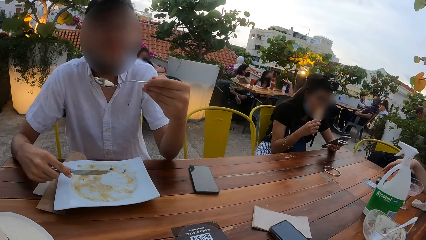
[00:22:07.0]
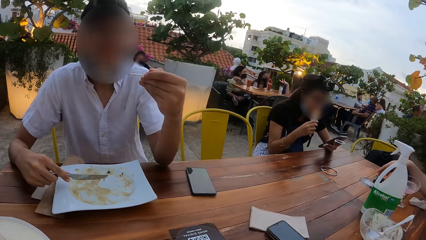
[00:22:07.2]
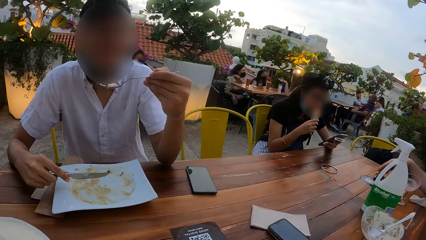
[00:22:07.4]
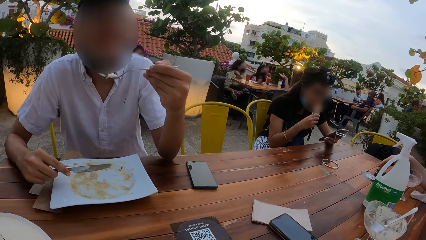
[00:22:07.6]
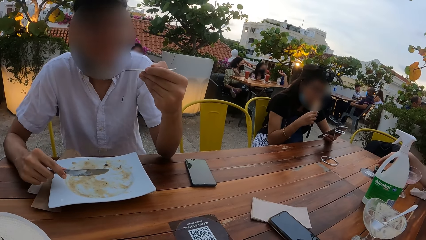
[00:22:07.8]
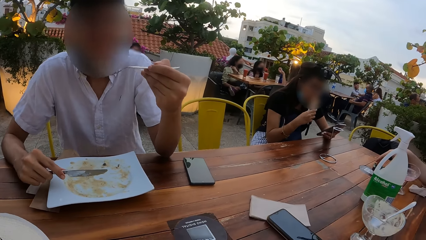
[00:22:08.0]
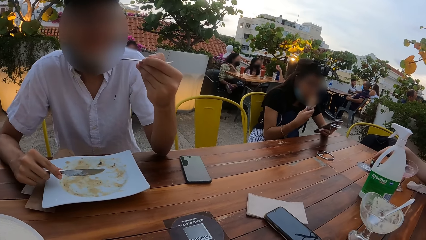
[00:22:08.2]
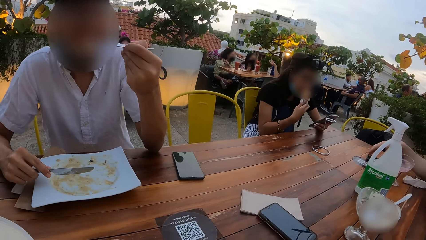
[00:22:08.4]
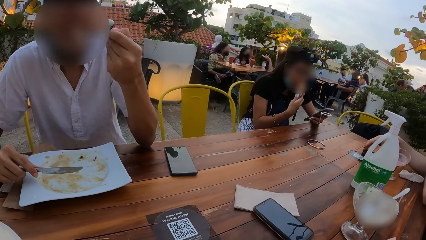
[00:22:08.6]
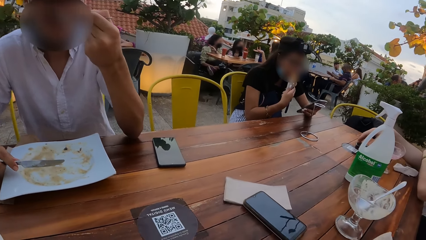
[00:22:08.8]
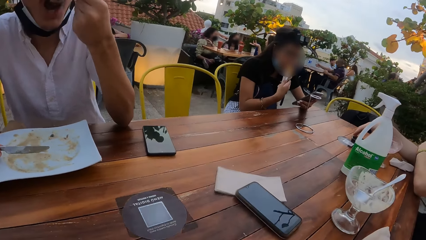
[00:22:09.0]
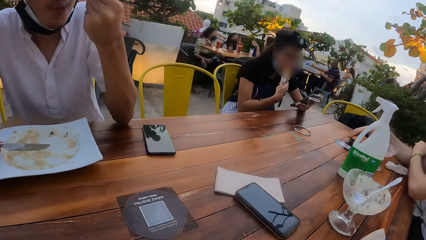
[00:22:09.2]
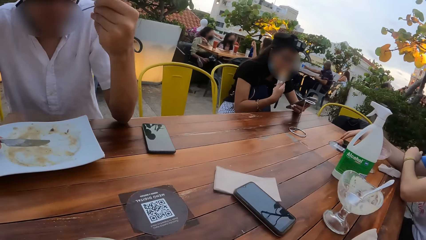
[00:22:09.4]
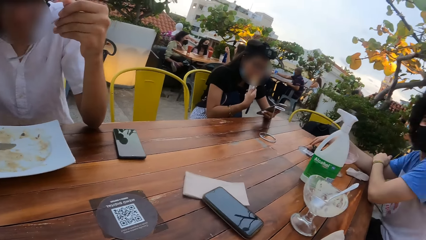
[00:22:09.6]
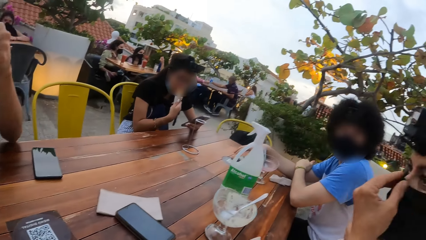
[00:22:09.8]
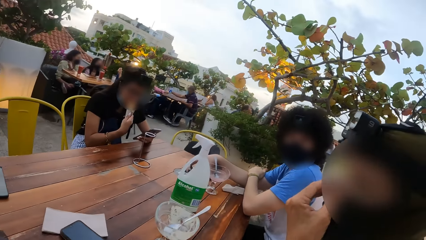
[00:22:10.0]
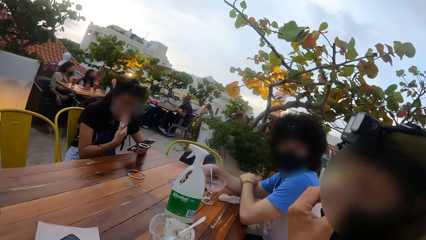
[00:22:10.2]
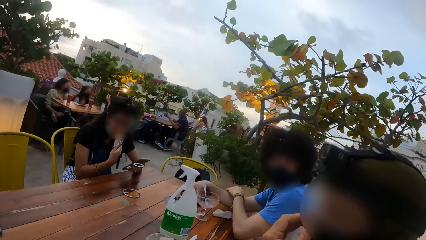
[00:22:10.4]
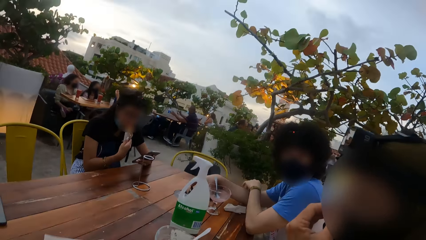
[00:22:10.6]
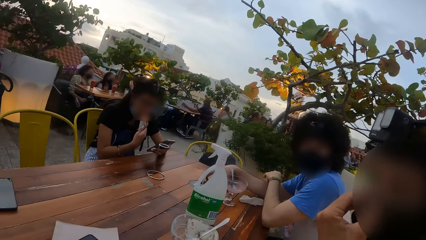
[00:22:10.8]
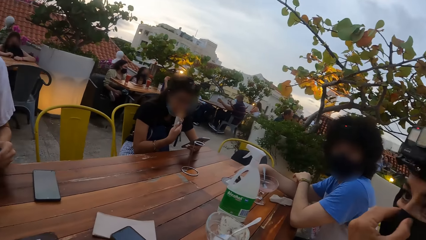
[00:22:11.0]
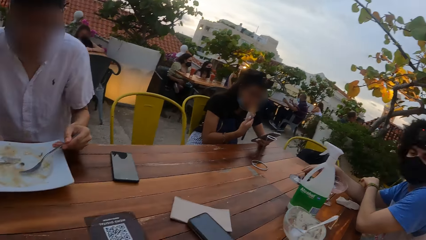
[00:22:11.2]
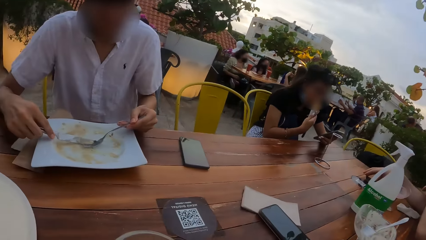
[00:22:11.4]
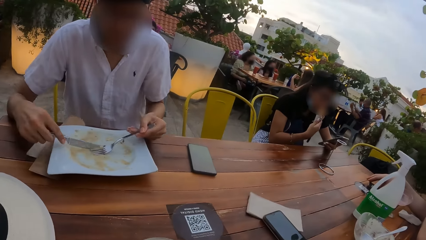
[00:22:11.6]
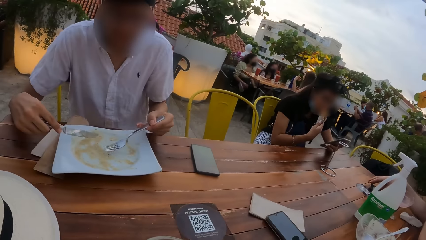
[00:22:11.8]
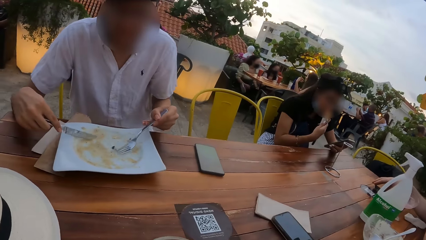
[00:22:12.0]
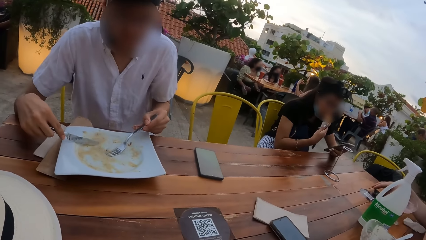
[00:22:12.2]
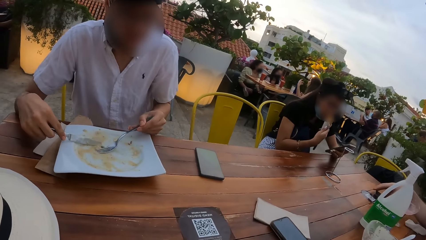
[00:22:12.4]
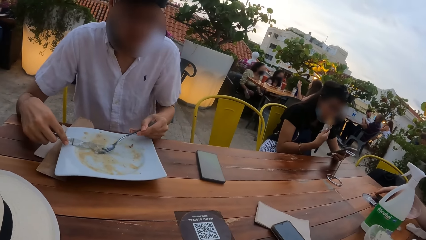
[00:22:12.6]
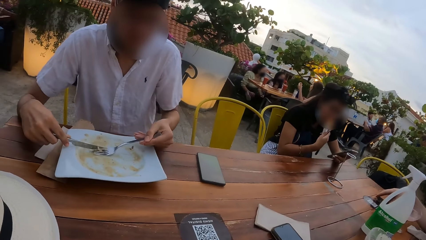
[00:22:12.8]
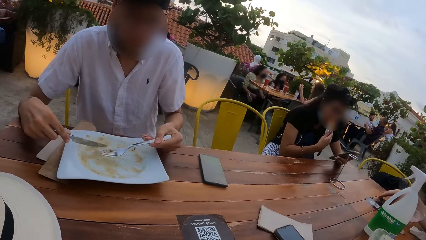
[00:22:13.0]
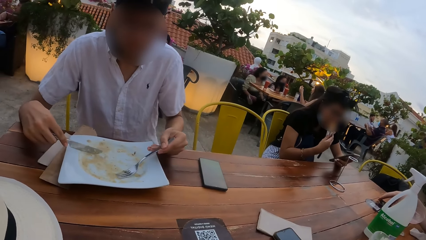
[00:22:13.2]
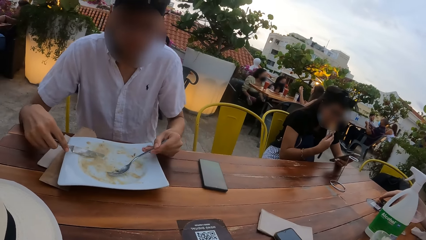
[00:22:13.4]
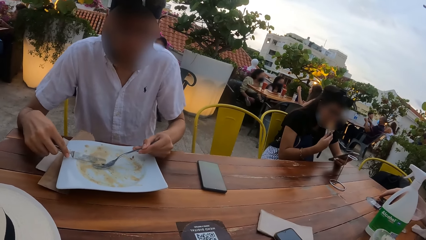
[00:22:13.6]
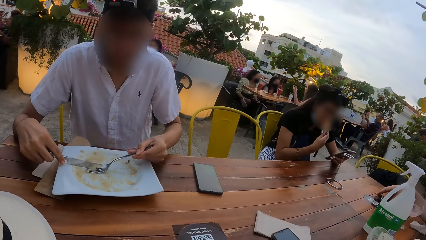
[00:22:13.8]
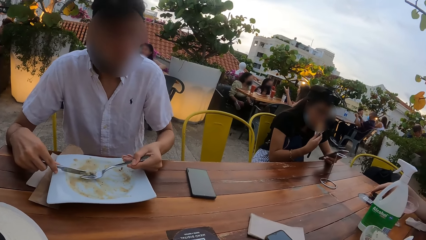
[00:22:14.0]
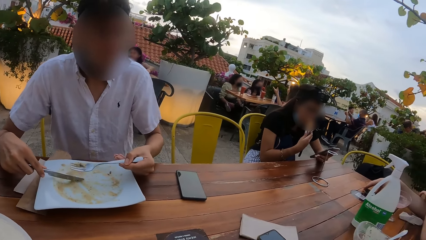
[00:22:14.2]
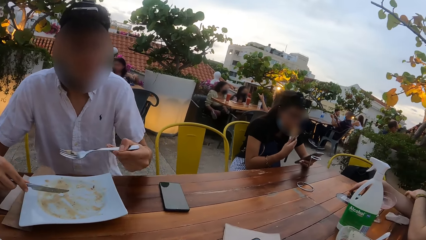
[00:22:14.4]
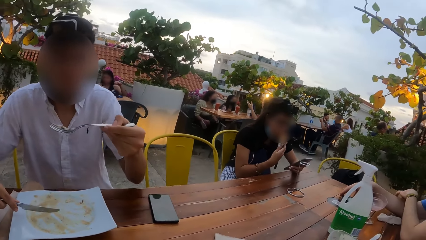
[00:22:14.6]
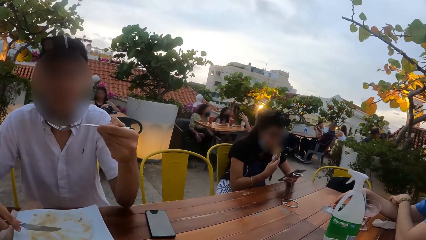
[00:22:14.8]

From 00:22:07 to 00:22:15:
The woman touches her face with her left hand. The camera wearer looks at a person. They talk to another person.

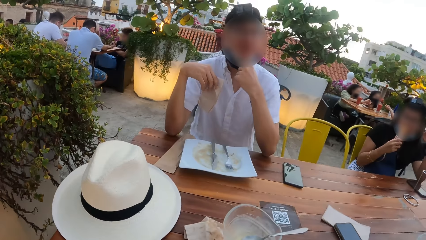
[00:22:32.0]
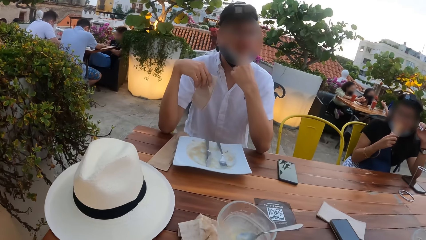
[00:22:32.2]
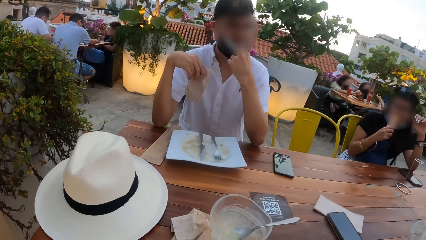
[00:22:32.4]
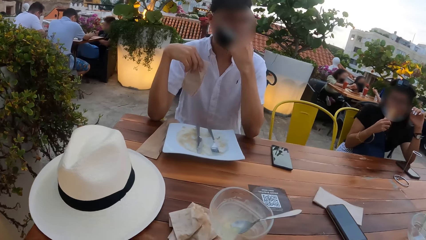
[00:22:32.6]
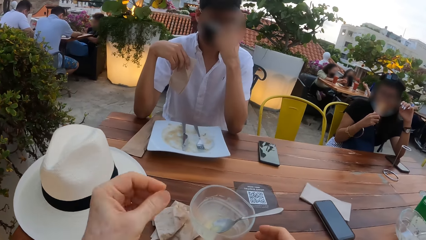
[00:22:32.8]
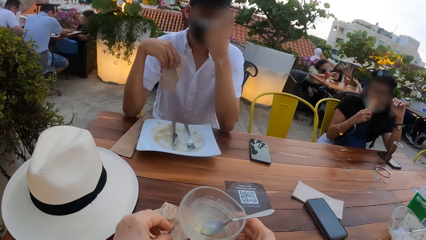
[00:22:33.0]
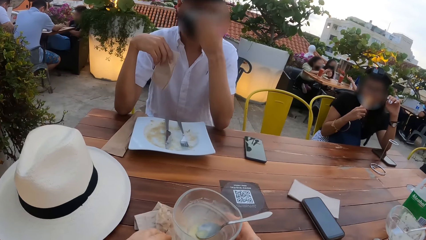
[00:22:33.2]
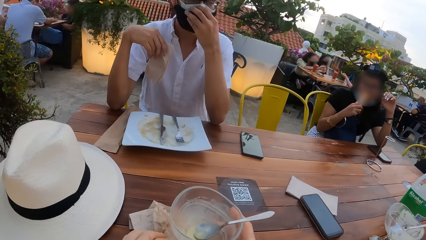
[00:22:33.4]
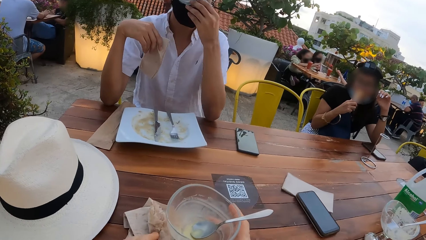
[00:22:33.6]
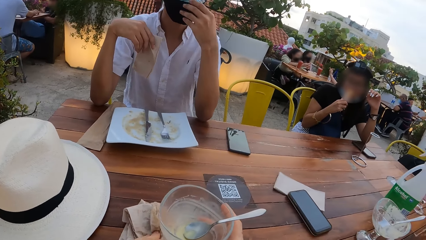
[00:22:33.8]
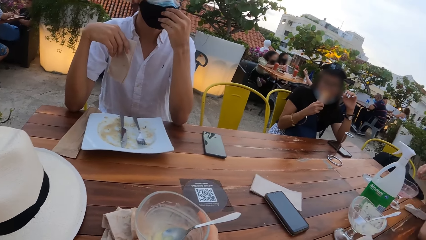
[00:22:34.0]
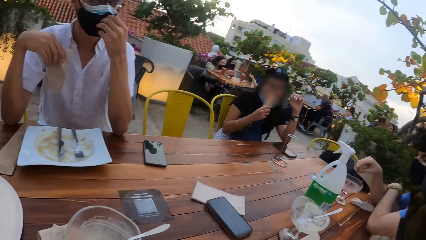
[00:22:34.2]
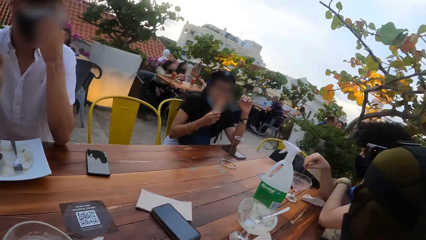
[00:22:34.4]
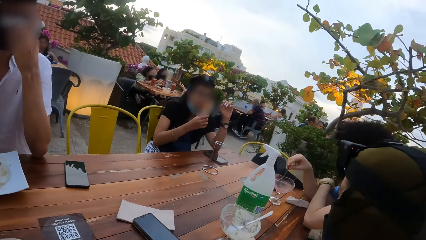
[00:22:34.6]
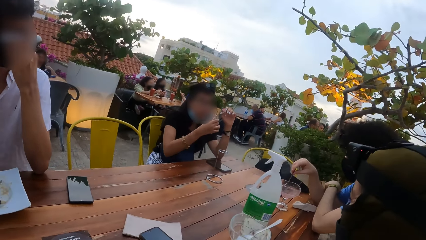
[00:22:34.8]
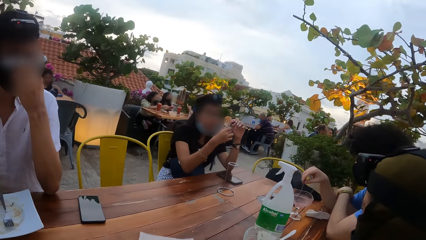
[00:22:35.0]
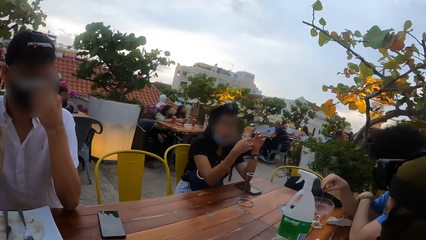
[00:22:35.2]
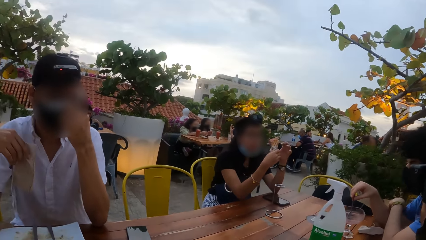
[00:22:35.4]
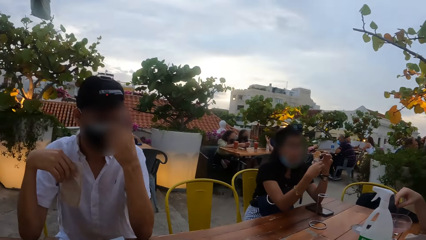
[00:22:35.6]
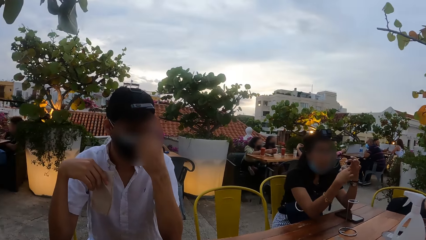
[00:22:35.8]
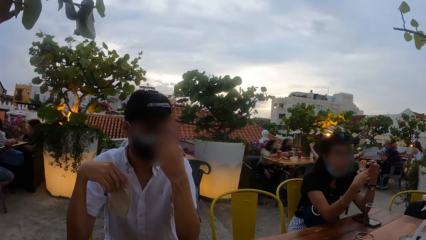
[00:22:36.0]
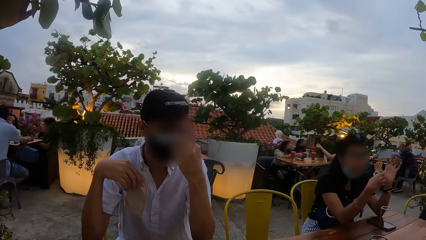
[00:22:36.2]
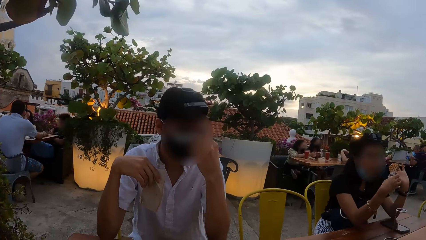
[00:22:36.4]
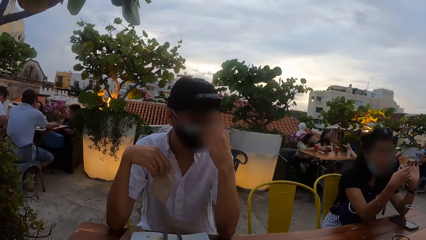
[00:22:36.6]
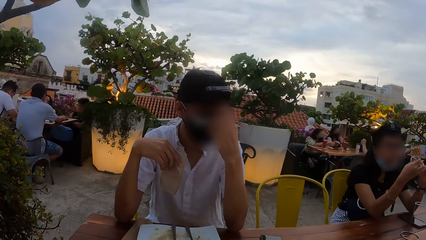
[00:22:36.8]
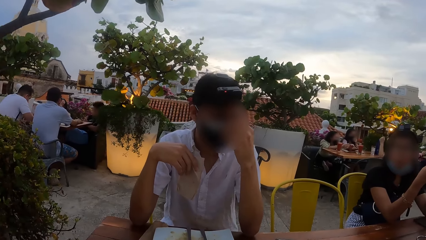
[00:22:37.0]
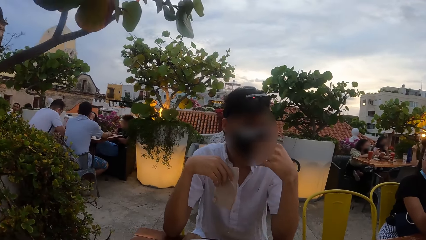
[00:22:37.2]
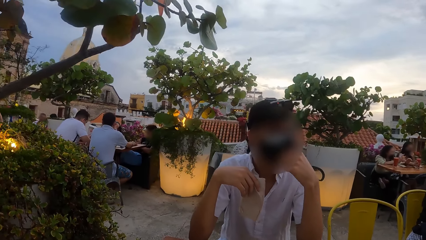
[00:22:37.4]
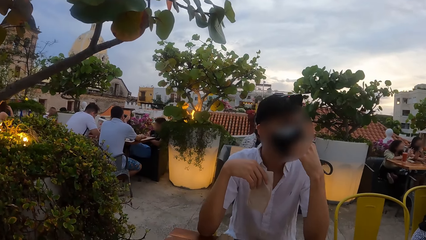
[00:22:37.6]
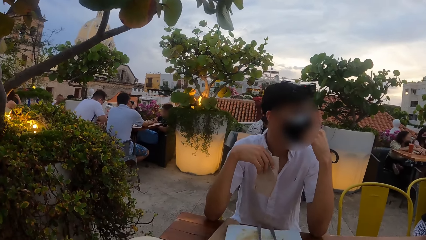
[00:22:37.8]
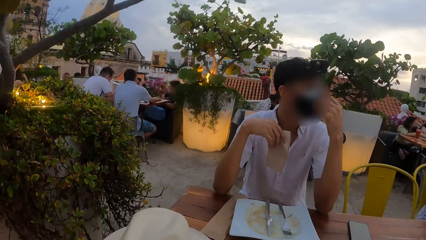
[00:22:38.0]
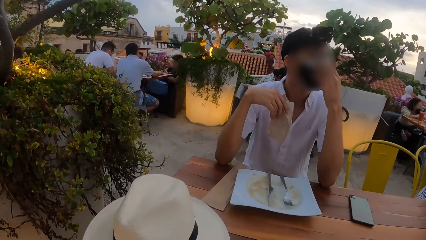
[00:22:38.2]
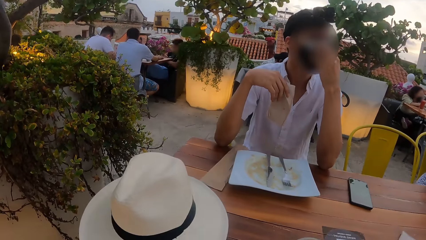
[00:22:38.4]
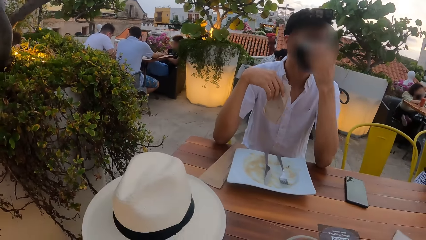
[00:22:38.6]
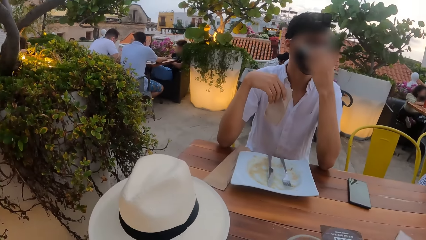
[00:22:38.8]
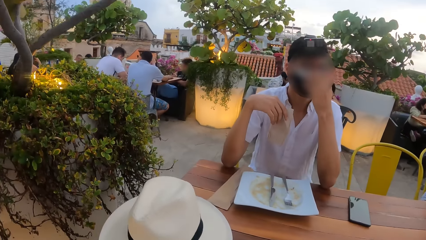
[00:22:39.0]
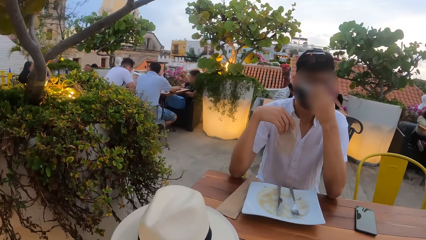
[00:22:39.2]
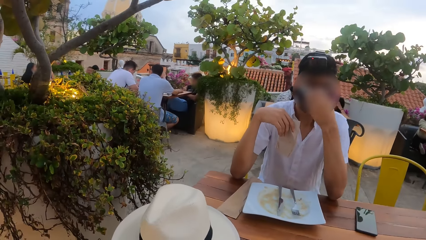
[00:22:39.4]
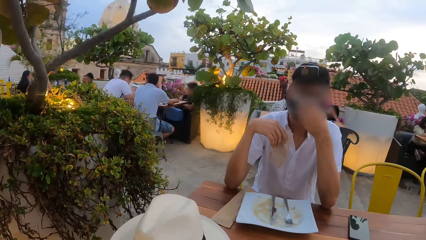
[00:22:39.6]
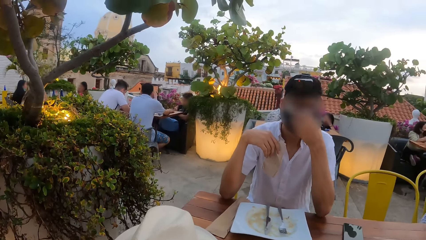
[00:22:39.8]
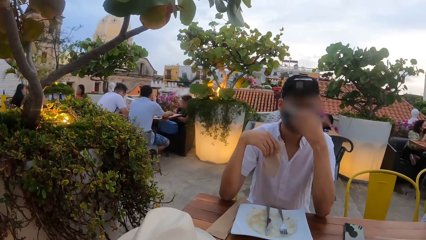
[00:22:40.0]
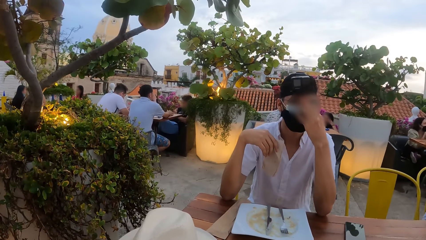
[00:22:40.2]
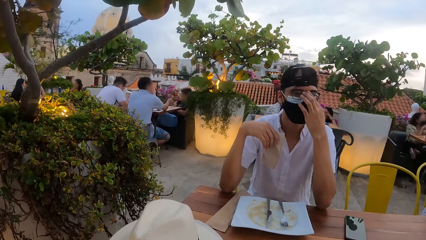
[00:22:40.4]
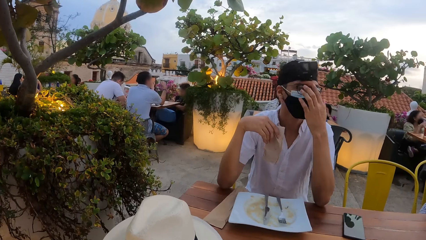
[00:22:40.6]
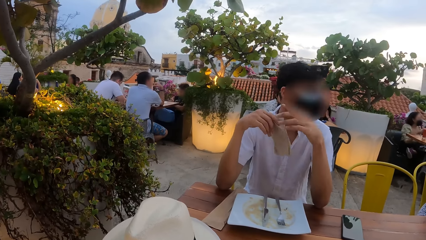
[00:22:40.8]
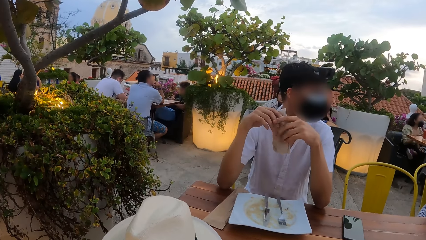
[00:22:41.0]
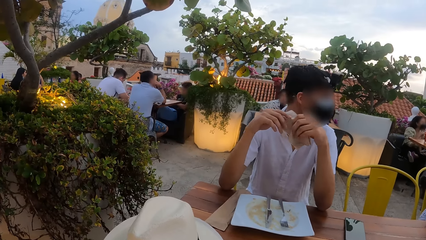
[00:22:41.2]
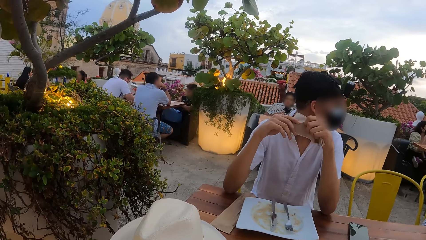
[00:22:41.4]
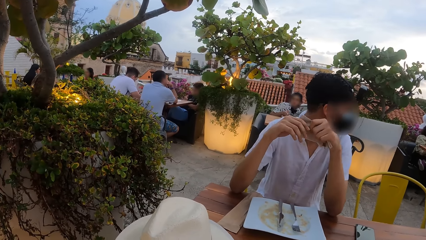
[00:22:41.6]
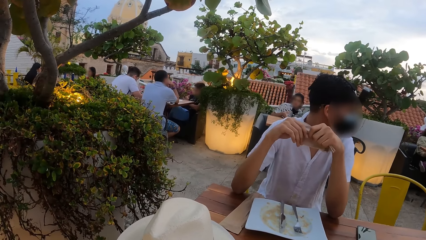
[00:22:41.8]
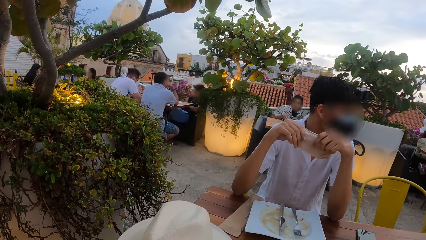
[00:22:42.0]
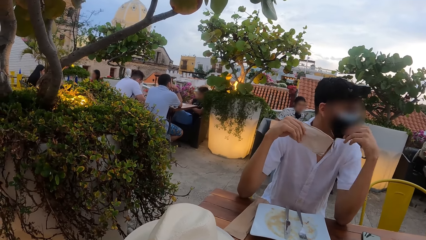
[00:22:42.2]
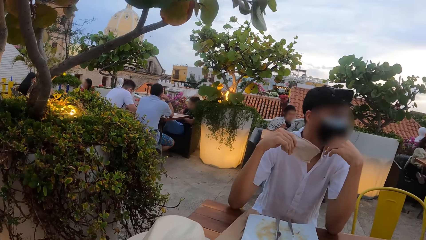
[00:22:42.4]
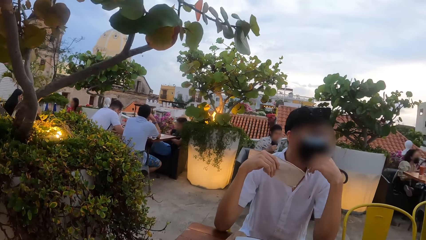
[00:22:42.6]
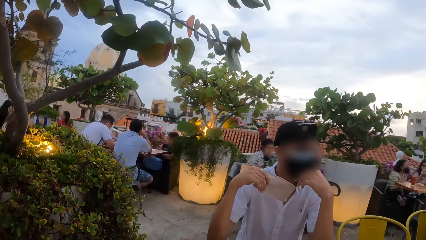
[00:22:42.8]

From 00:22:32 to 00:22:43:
The camera wearer holds a Libbey cup on the table with her right hand. She moves a napkin on the table under the bowl with her left hand. The woman holds the cone of ice-cream with her hands. The camera wearer talks to a person. The man adjusts the eyeglasses on his face with his left hand. The man holds the napkin in his right hand with his hands. The man adjusts the nose mask on his face with his left hand.
